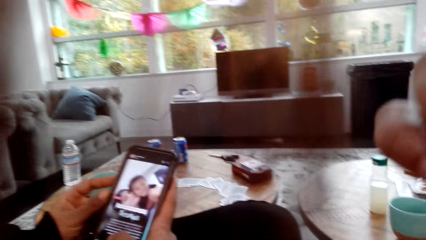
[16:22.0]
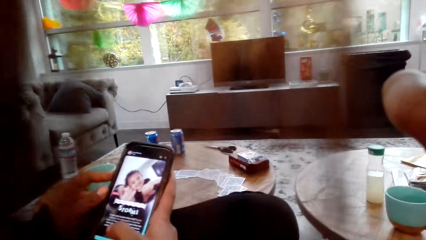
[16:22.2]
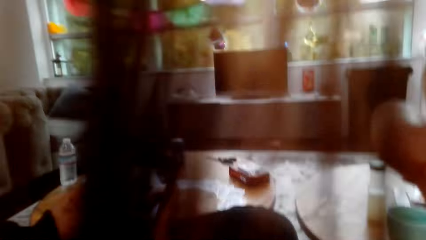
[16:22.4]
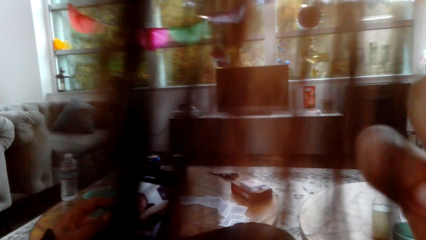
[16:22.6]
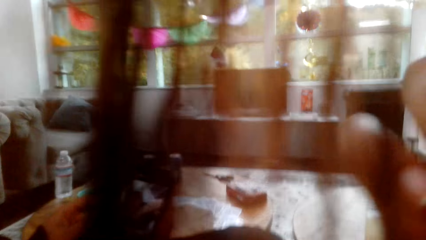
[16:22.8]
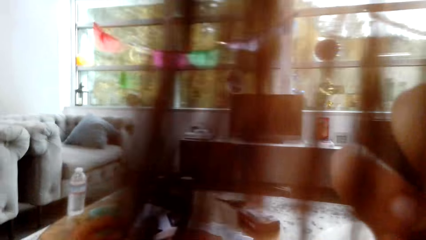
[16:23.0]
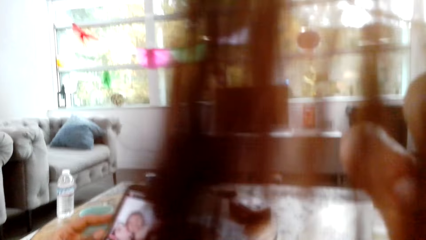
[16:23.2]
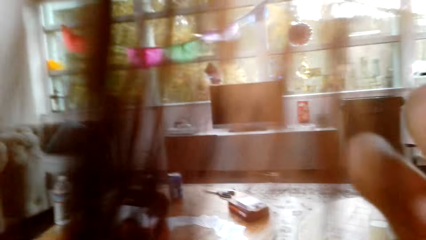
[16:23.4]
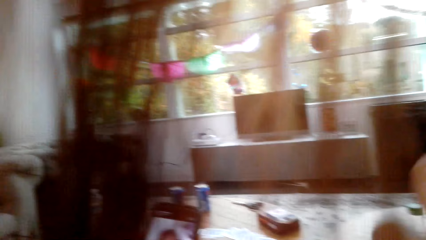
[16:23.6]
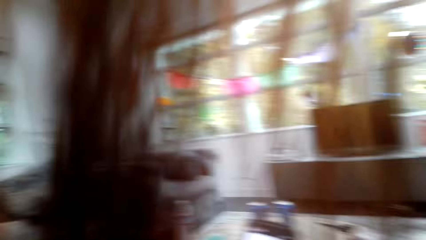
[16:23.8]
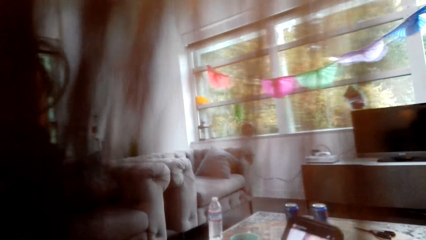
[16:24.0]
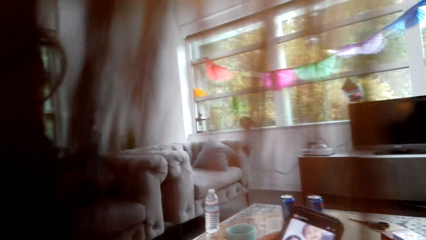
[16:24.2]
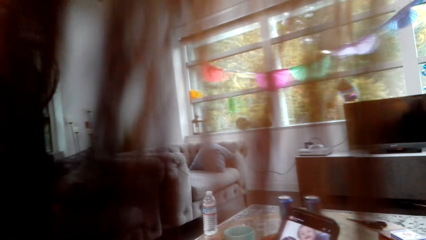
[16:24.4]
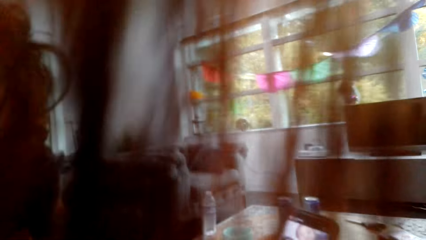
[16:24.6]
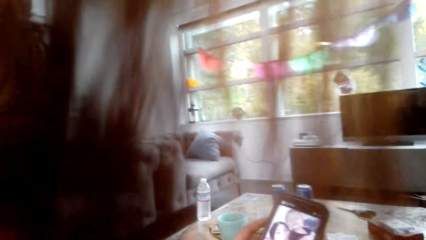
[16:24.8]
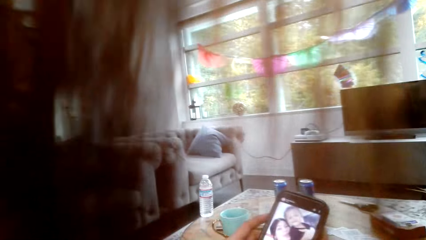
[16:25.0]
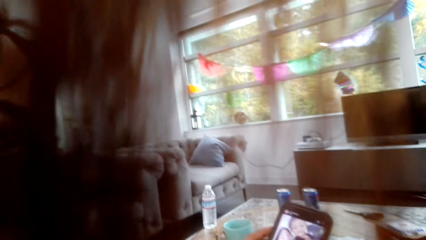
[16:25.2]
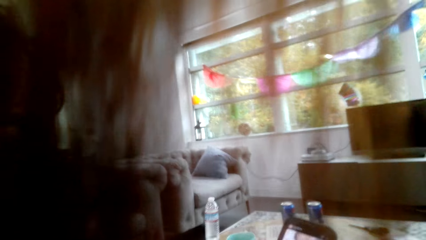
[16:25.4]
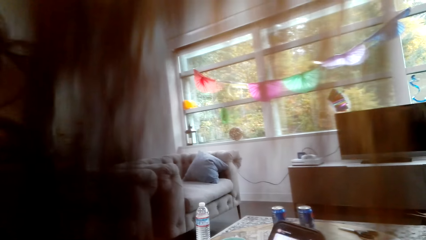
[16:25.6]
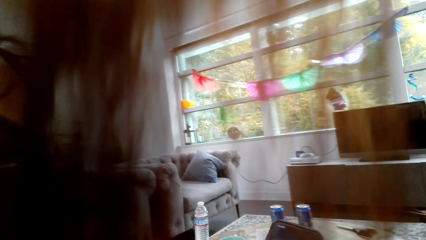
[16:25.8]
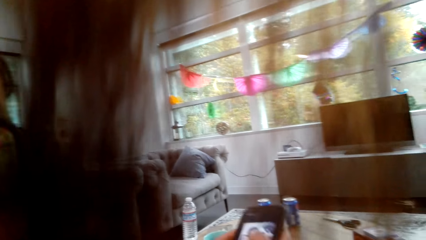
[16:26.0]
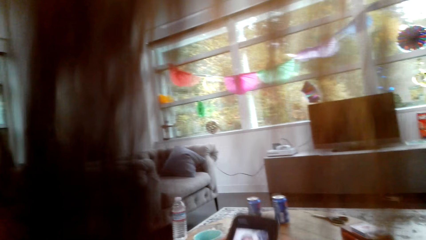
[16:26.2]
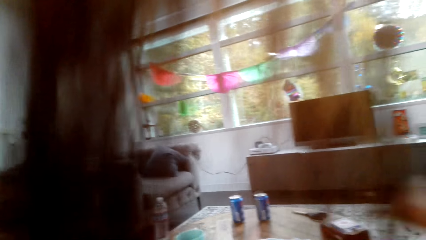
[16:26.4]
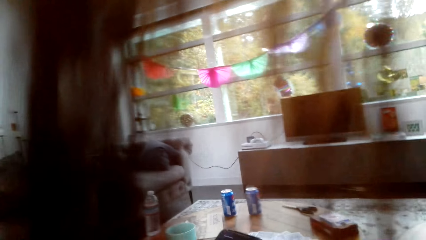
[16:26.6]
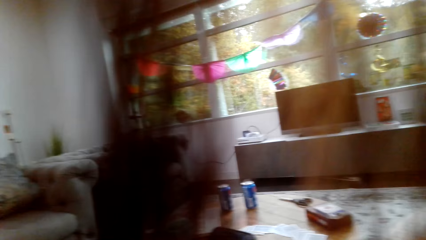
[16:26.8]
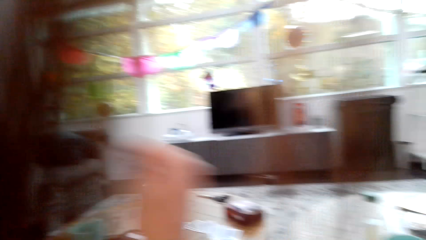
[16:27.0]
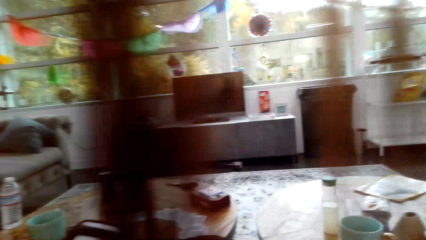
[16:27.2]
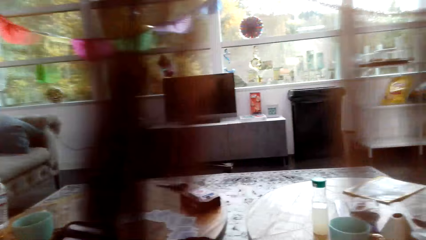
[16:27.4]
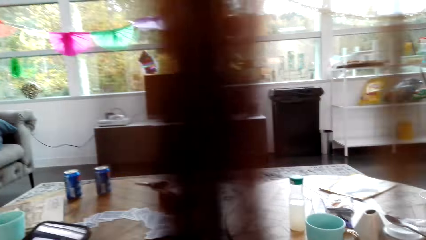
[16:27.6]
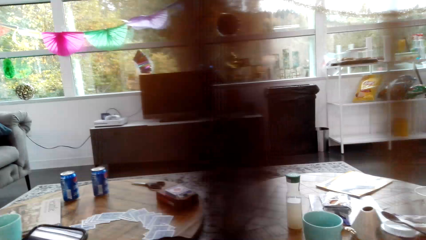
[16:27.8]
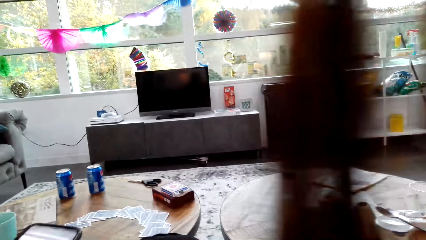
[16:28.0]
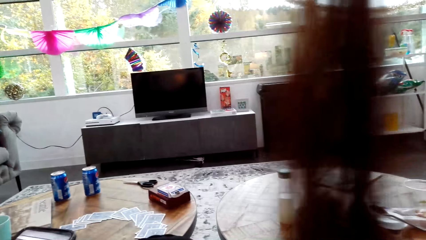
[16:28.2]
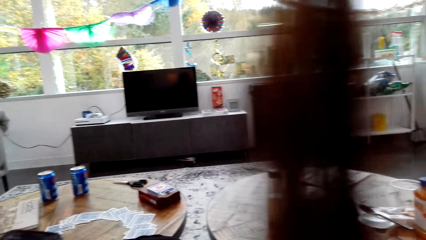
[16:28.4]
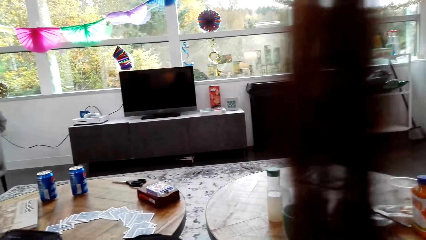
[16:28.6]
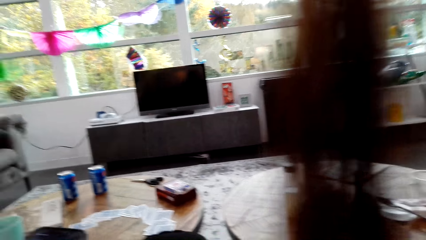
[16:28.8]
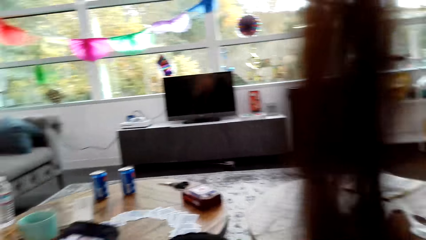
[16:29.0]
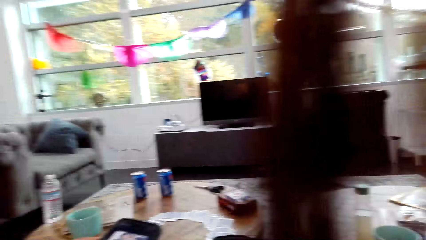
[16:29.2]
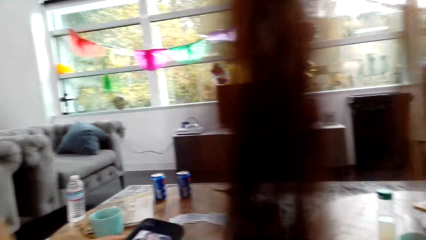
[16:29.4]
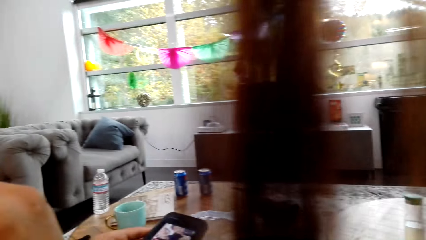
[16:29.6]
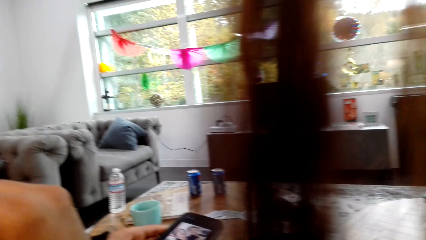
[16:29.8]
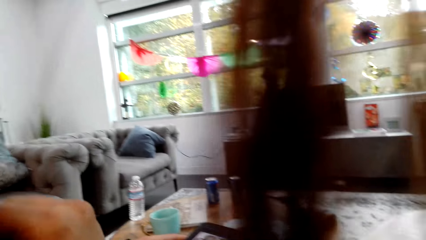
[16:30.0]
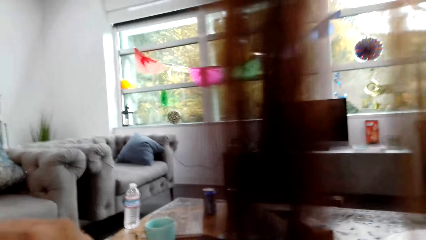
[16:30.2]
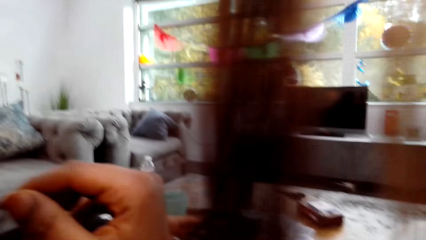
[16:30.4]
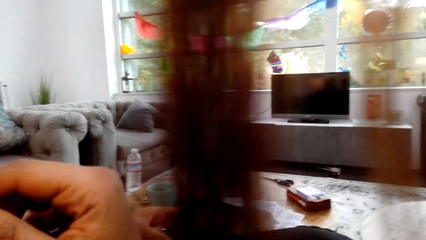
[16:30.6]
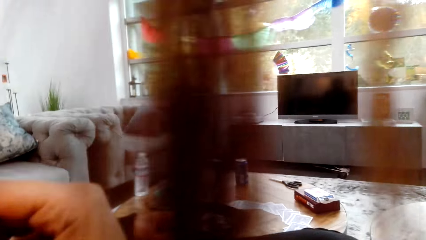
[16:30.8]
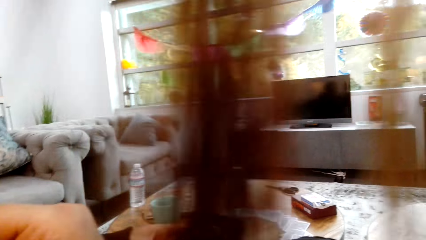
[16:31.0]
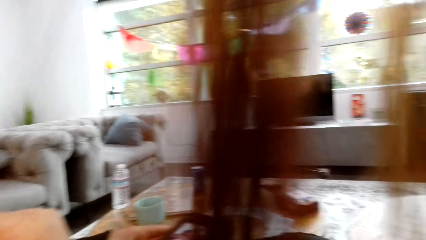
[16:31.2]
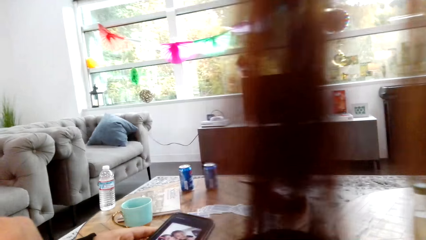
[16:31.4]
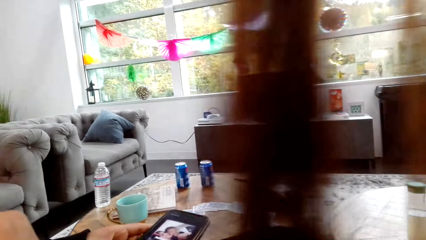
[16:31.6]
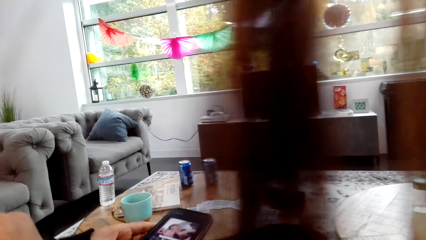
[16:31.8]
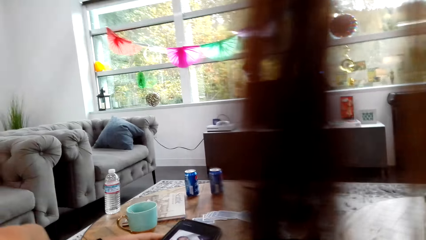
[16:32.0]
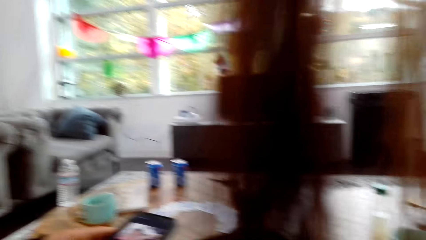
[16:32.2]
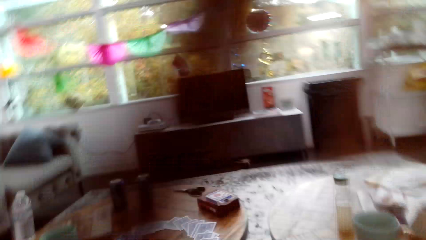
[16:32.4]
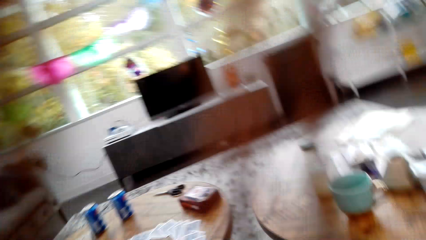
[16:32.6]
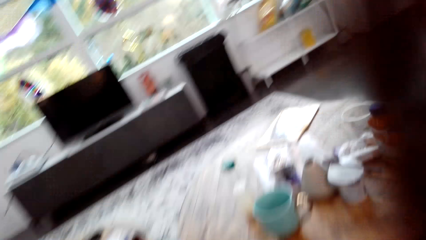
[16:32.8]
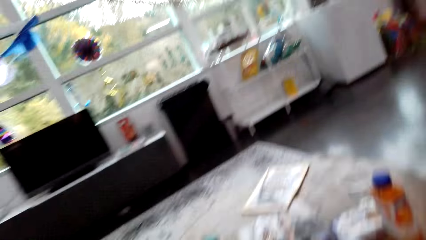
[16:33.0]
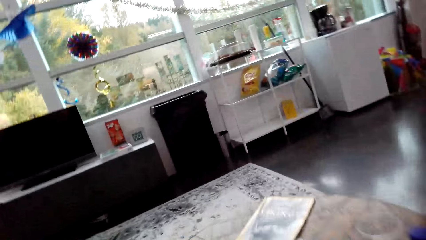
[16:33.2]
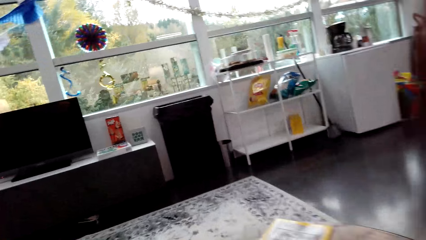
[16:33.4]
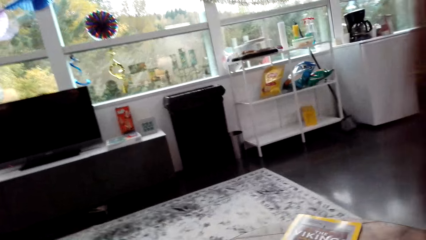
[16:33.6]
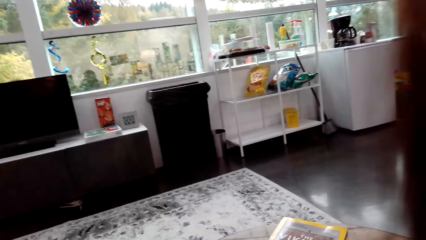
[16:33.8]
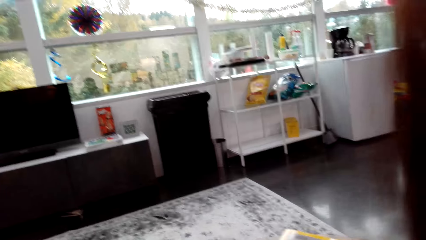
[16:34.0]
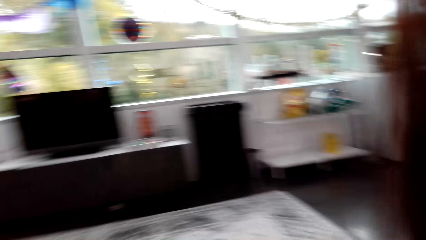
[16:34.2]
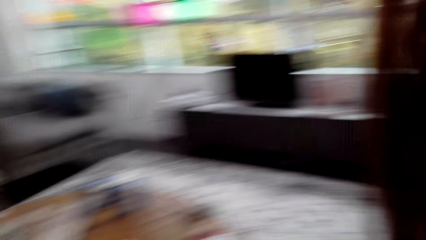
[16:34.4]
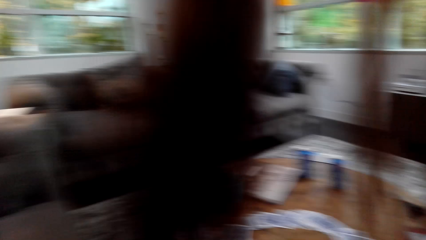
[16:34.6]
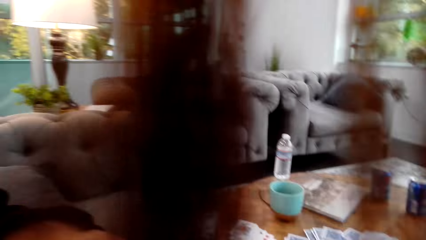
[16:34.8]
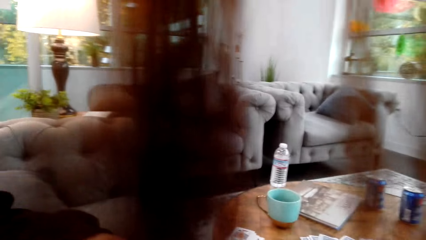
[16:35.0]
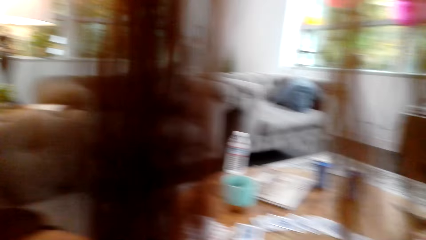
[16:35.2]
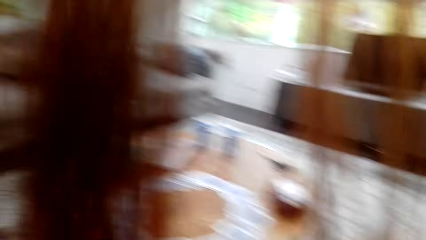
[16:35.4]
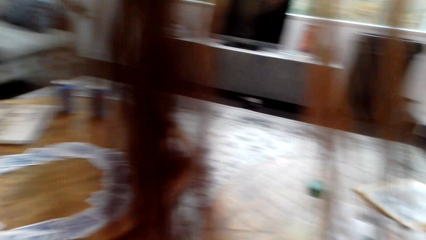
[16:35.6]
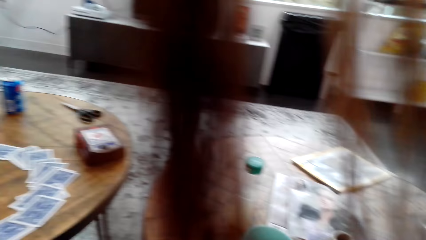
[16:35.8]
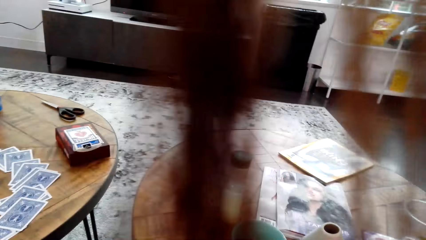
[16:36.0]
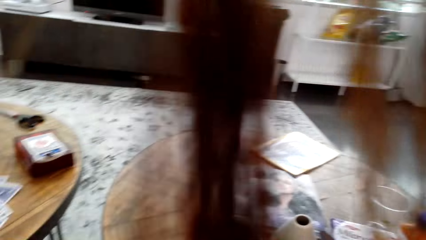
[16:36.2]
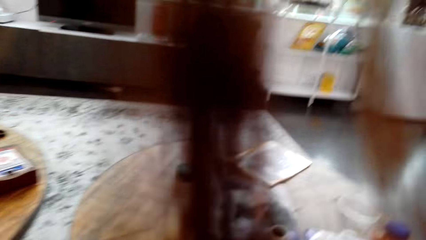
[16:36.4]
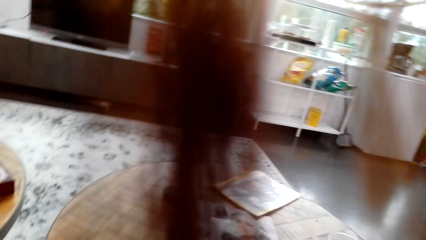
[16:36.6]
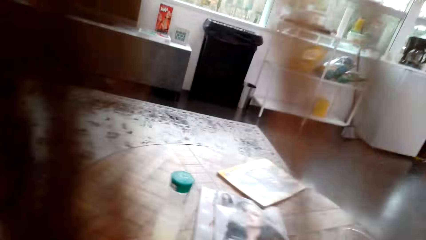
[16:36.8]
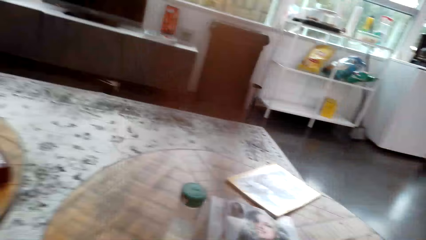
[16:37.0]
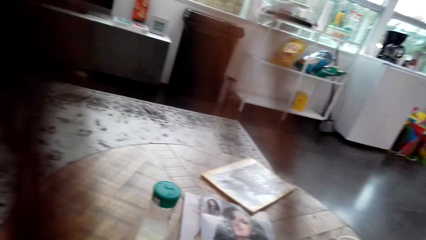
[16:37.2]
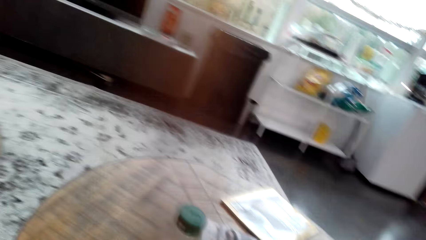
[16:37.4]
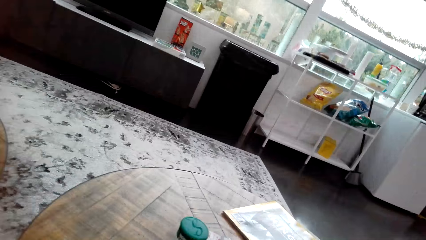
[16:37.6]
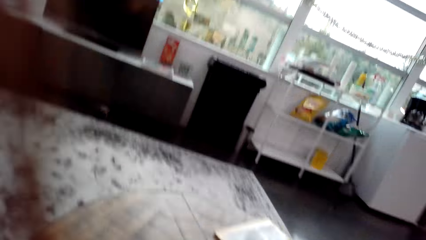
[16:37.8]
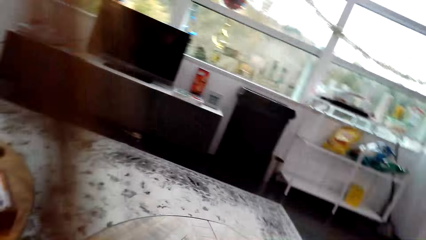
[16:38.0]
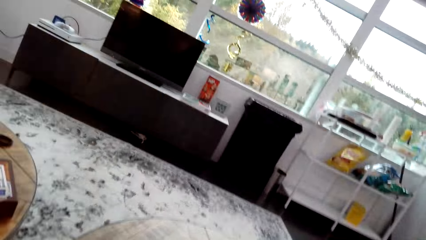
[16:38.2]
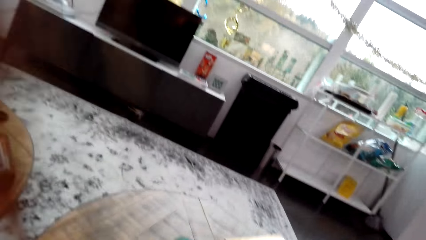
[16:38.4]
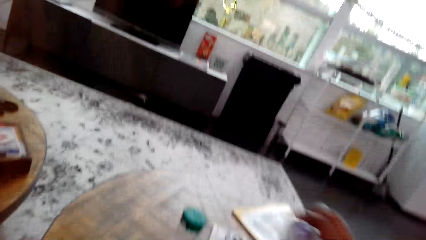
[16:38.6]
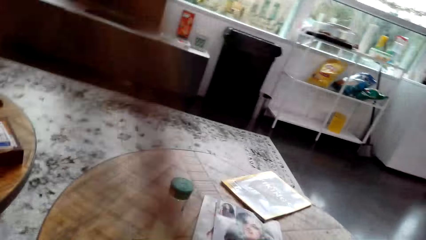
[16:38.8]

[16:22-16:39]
The camera wearer adjusts a camera with her hands. A lady operates a phone with her hands. The camera wearer looks around a room.
